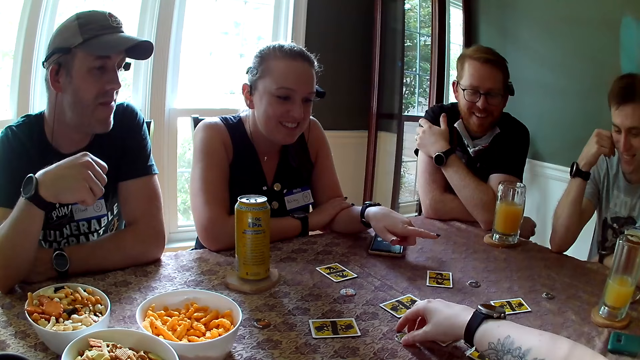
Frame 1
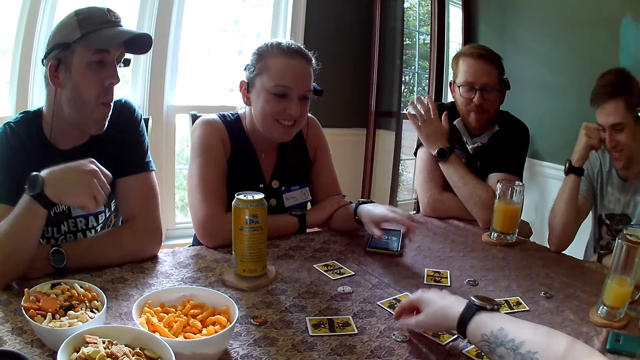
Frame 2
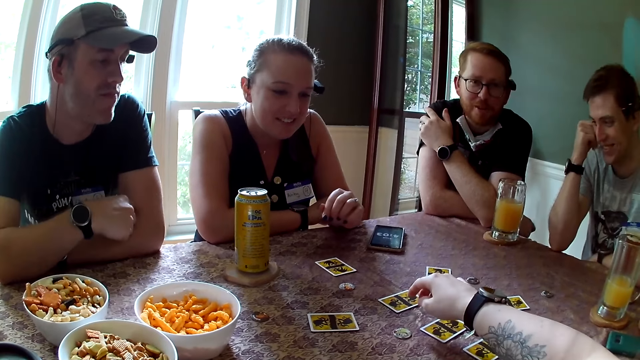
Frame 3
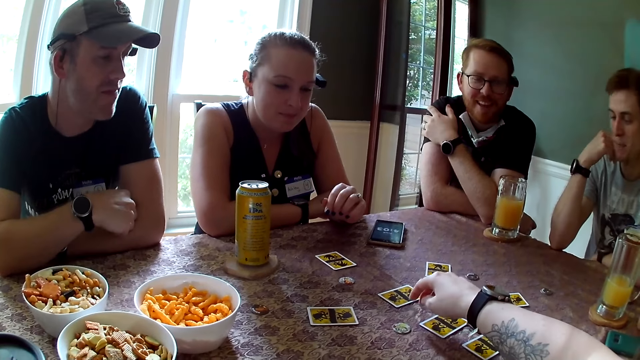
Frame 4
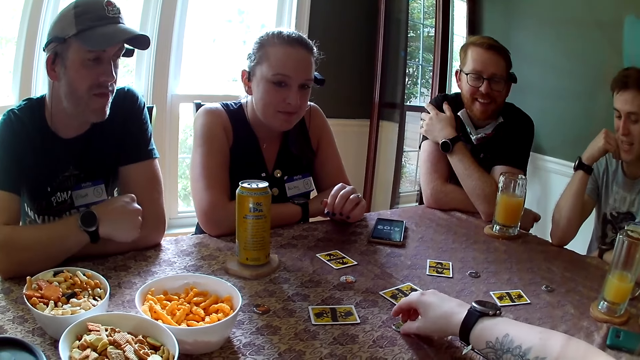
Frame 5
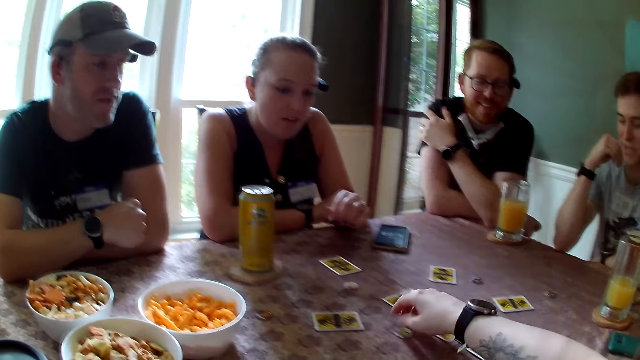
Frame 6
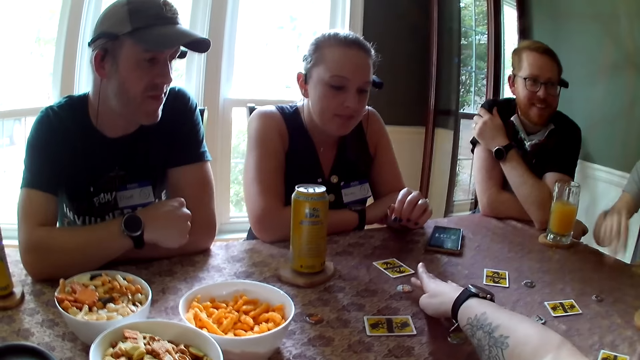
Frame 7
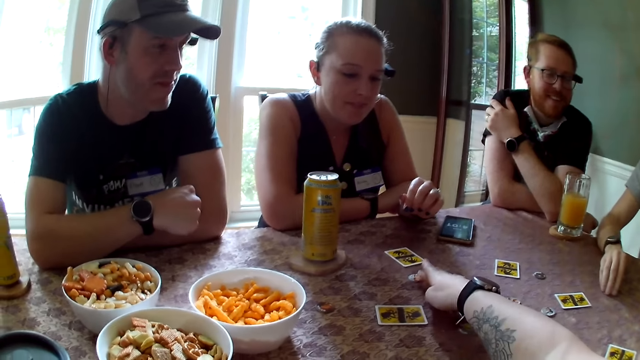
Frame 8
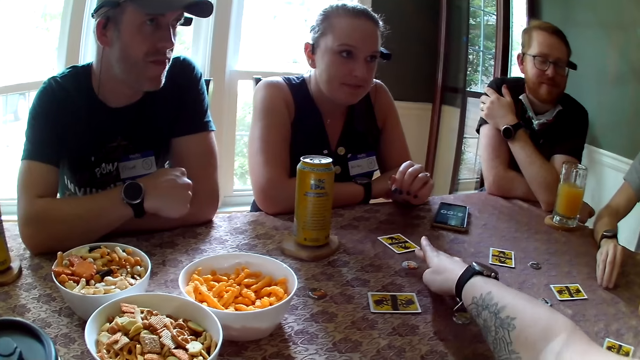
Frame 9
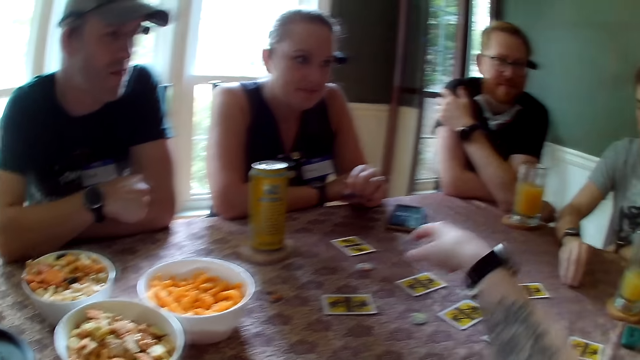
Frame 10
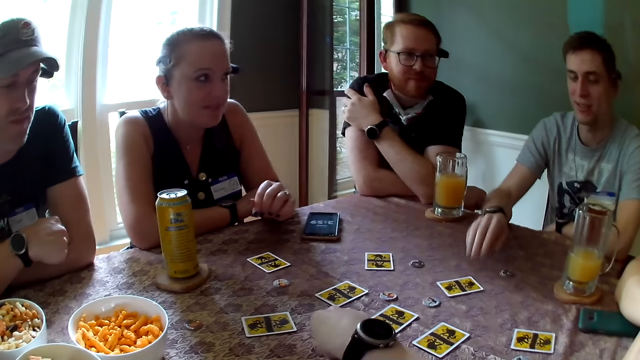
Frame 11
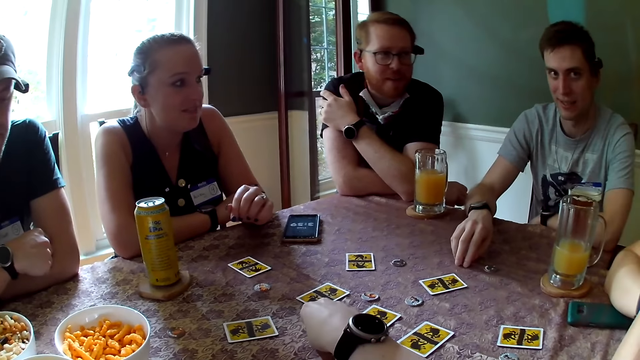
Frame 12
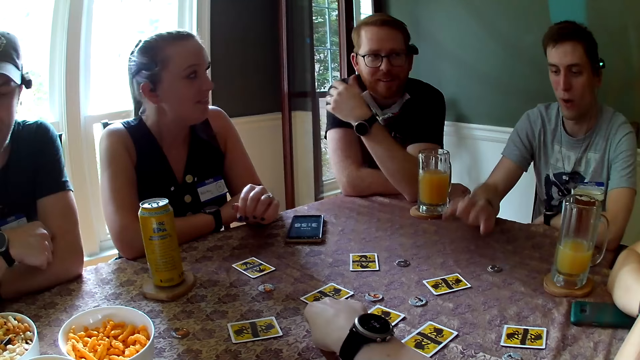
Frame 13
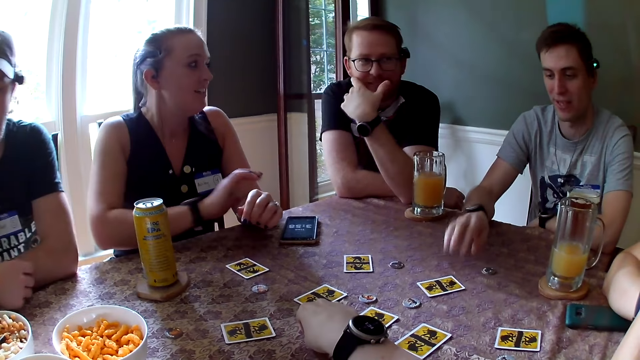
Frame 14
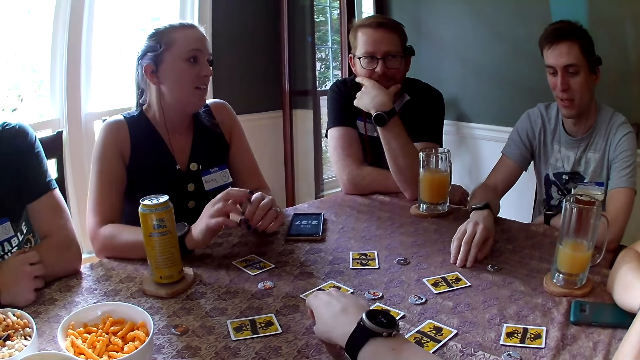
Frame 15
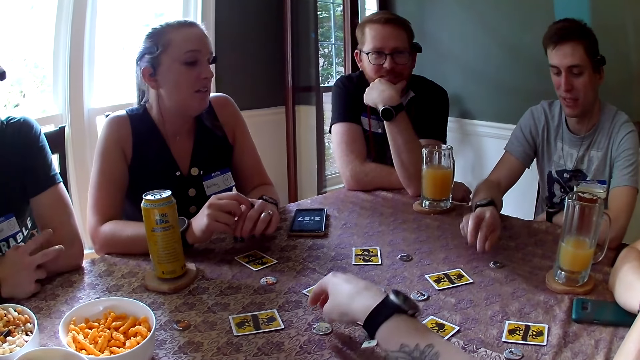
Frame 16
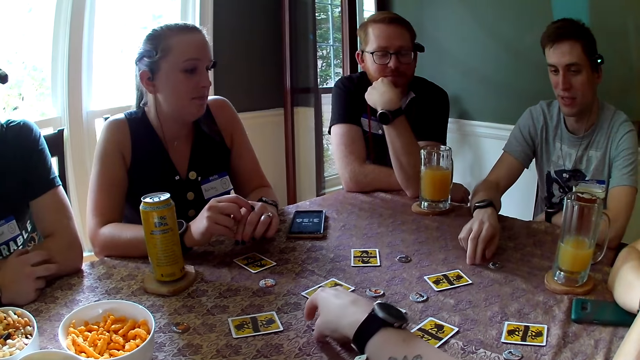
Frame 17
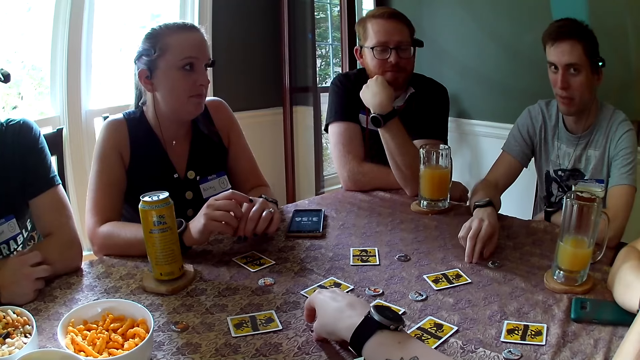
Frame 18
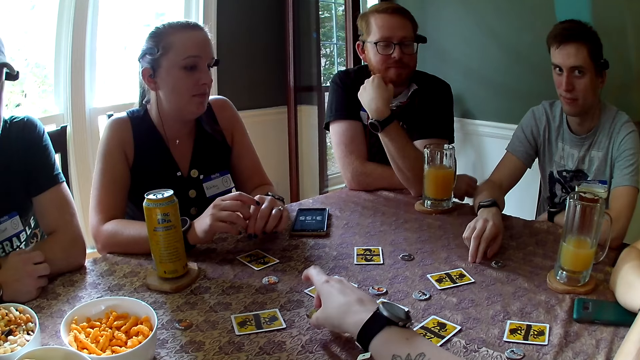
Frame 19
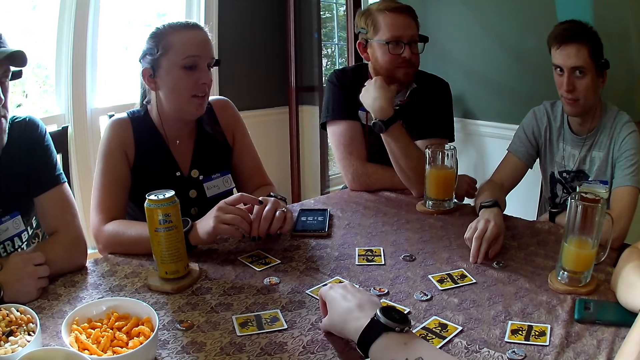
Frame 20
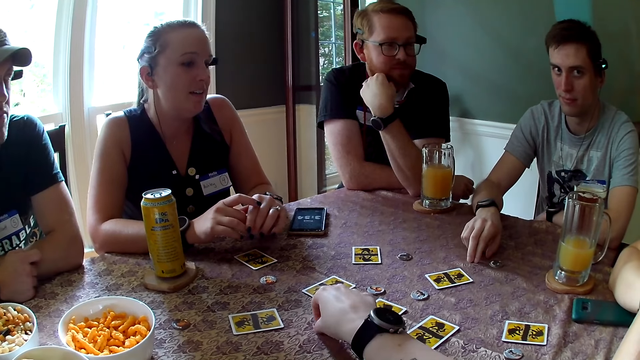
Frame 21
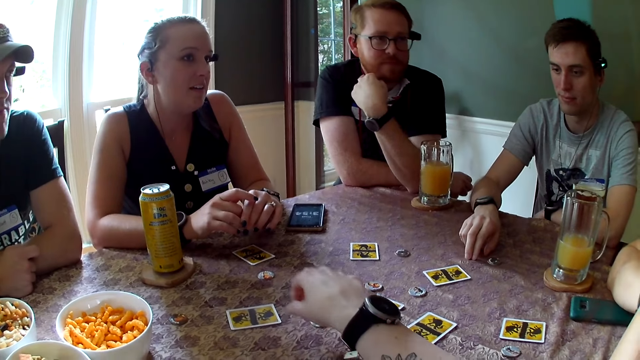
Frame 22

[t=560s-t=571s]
A man interacts with the camera wearer and the people at the table. The man laughs. A woman interacts with the camera wearer and the people at the table. The camera wearer touches the dice. Another man gestures with his right hand on the table and interacts with the camera wearer and the people at the table. The first man speaks. The camera wearer touches the dice.

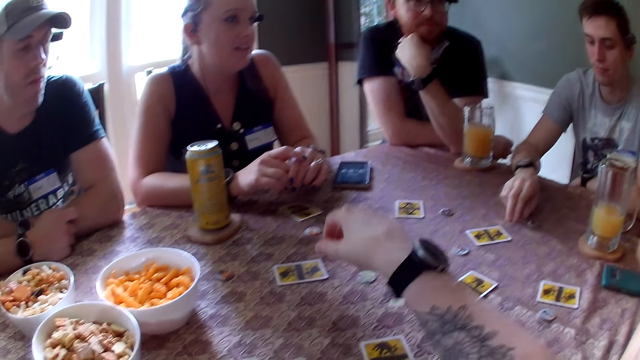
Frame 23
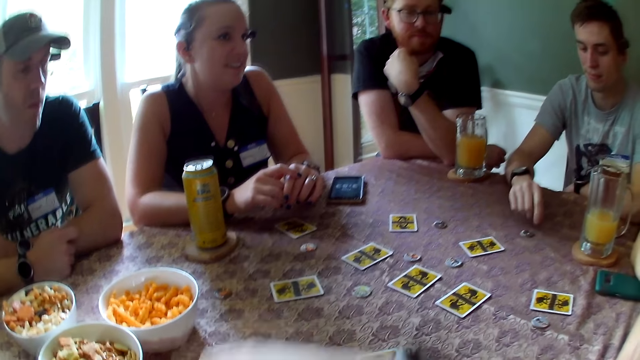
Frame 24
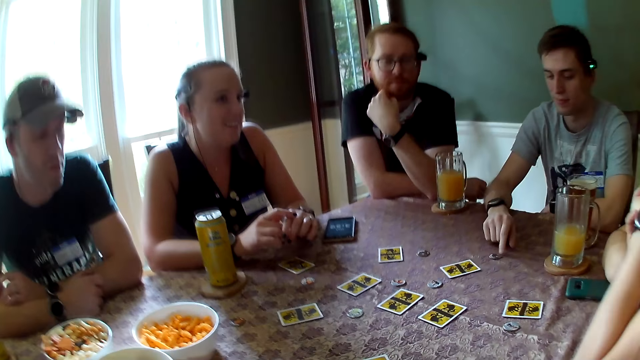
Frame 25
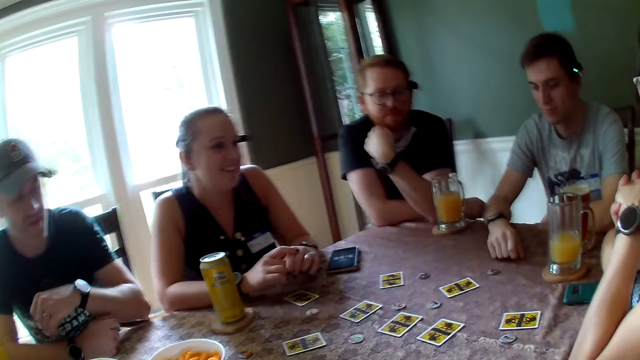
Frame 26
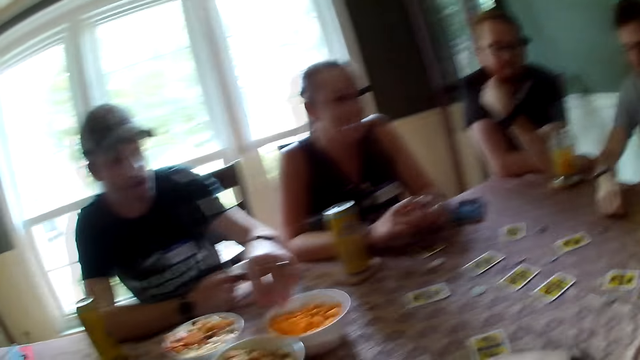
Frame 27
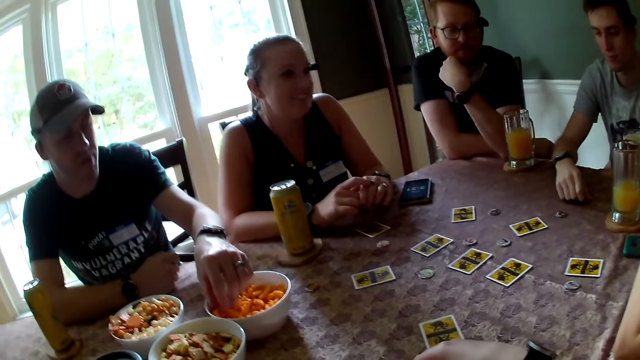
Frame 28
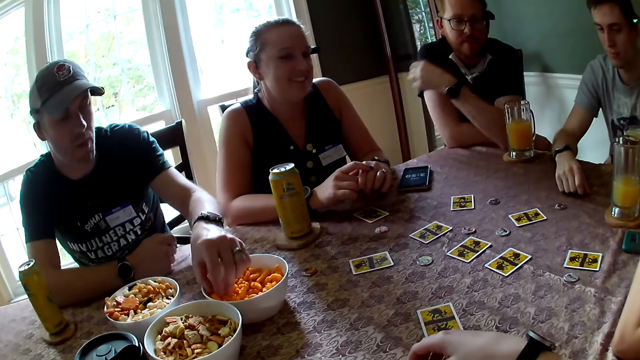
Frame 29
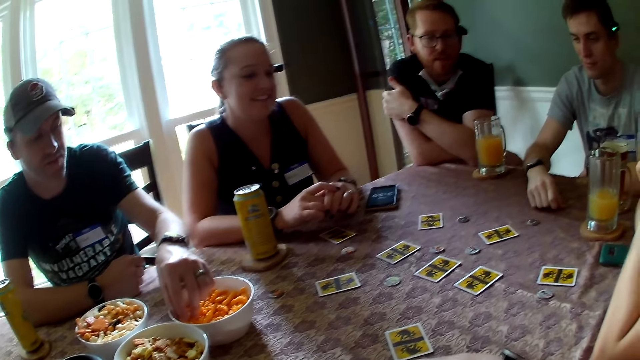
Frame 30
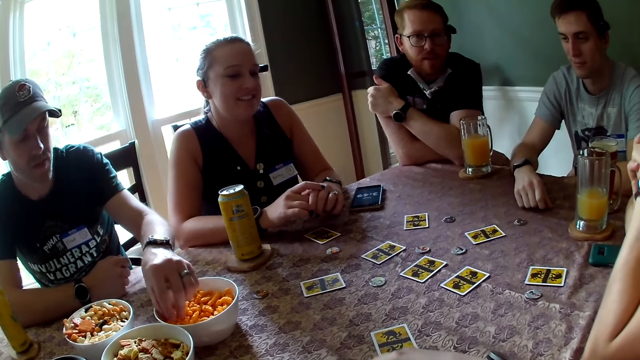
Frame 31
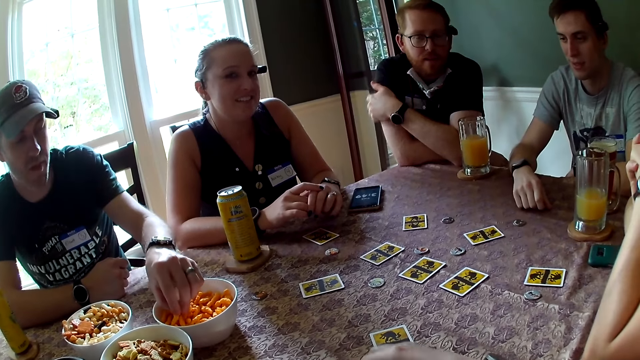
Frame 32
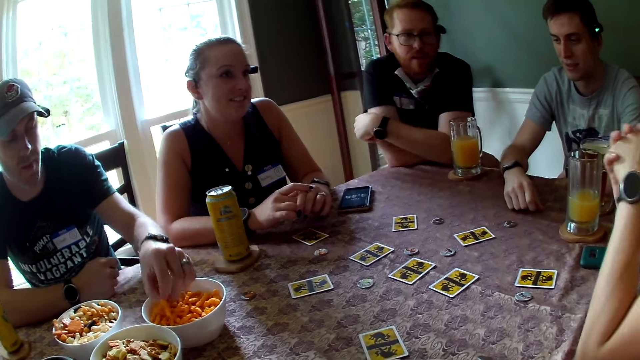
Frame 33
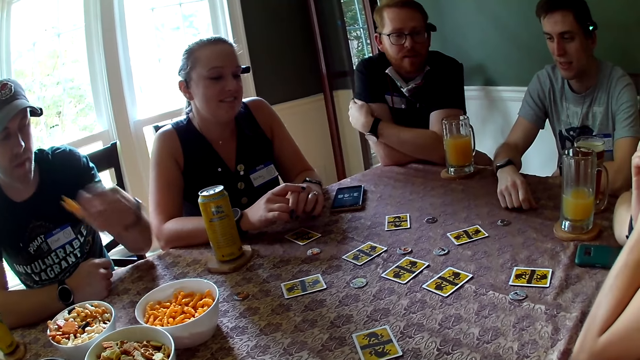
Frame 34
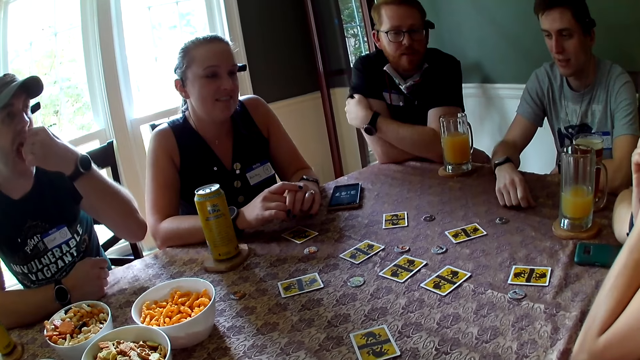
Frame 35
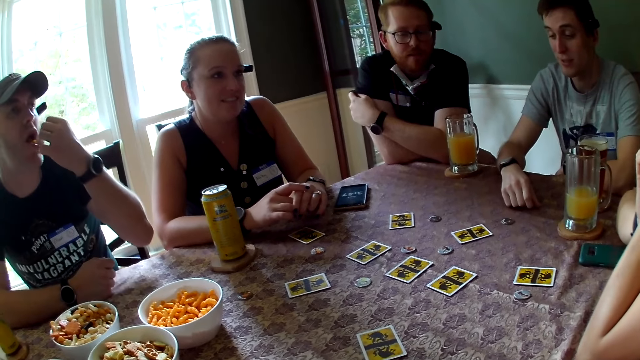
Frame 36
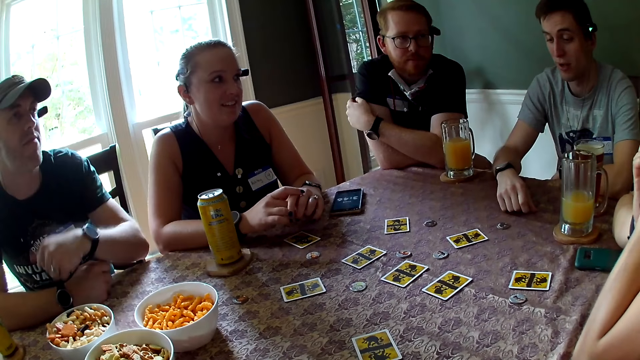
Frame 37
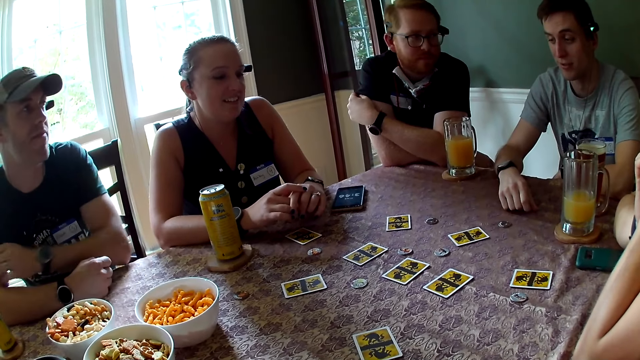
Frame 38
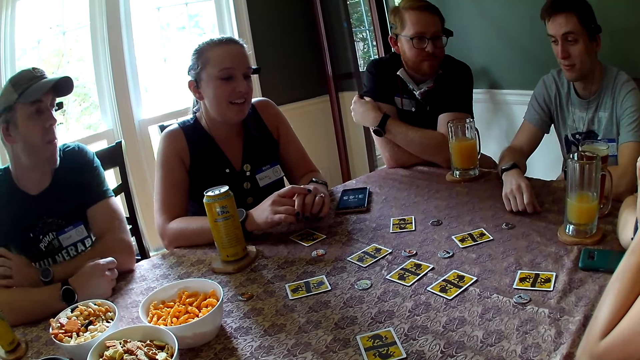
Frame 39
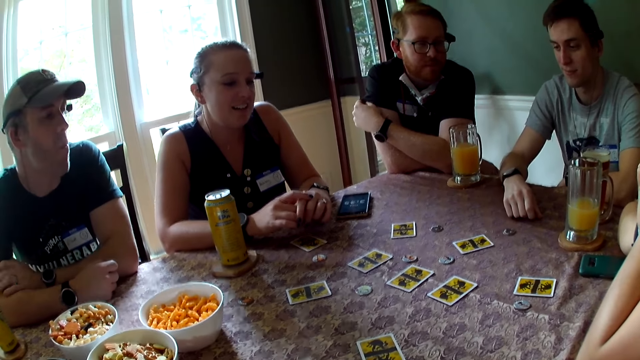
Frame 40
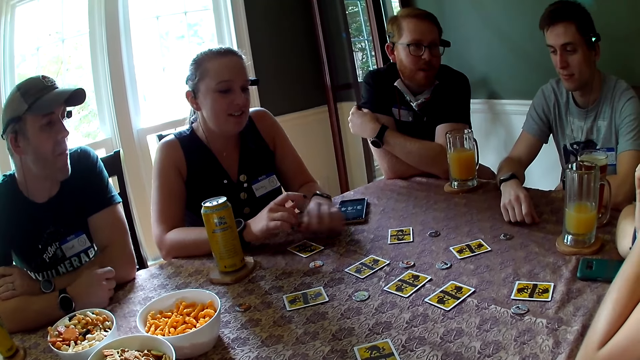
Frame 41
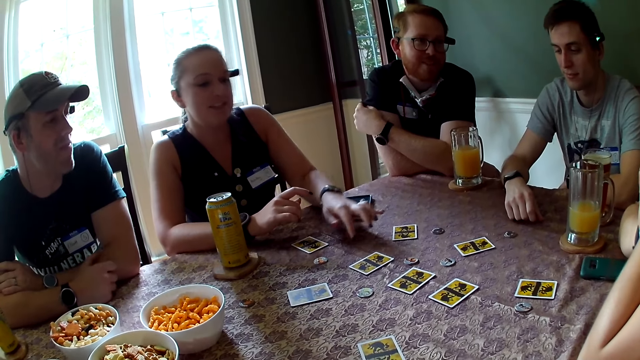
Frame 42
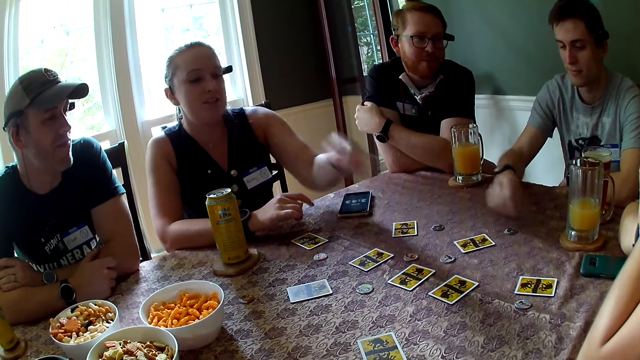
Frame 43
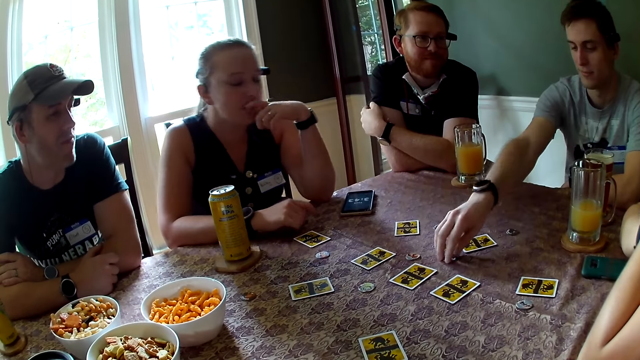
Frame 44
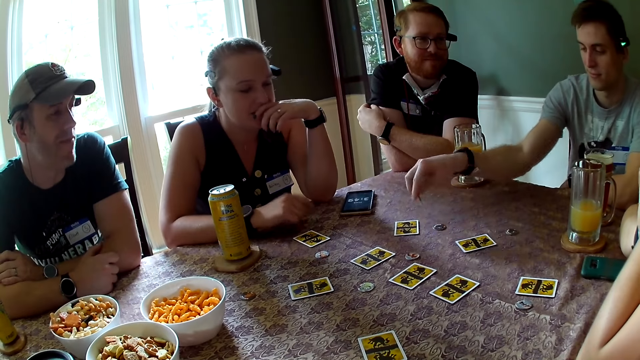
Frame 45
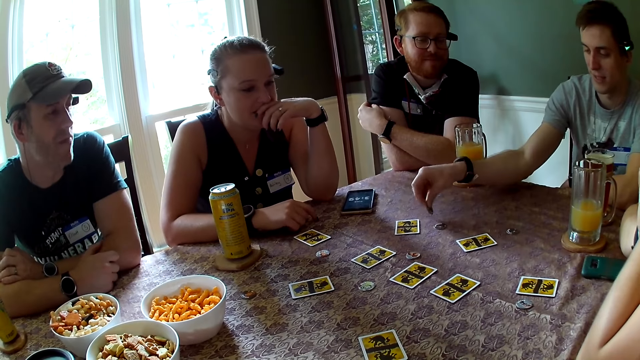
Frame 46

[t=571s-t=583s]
The camera wearer touches her face with her right hand. A man adjusts the chip on the table with his right hand. Another man picks cheese puffs from a bowl on the table with his left hand. The camera wearer interacts with the people at the table. Another man moves his hands. The second man eats the cheese puffs in his left hand. A woman waves her left hand over the table. The first man adjusts the chip on the table with his right hand.
